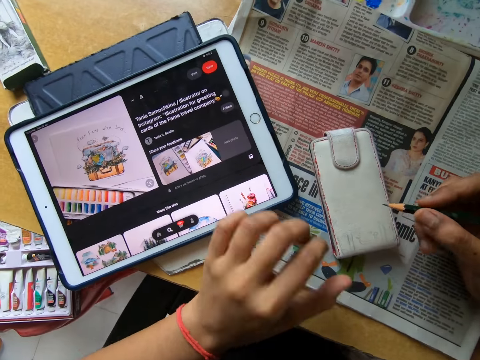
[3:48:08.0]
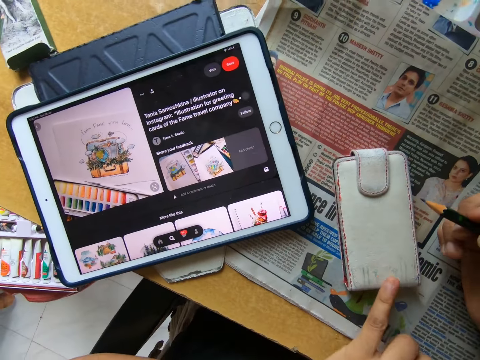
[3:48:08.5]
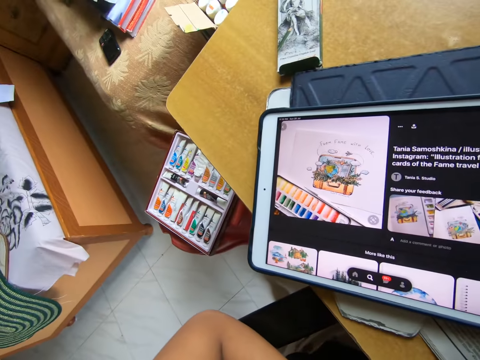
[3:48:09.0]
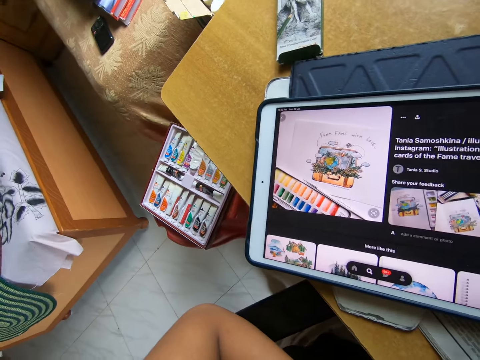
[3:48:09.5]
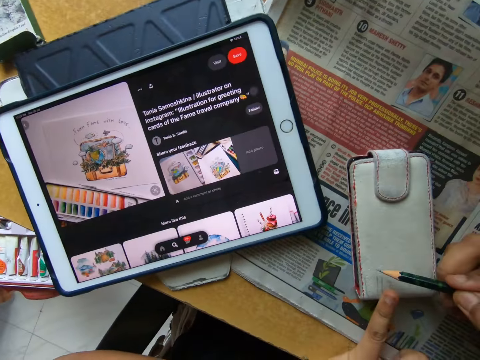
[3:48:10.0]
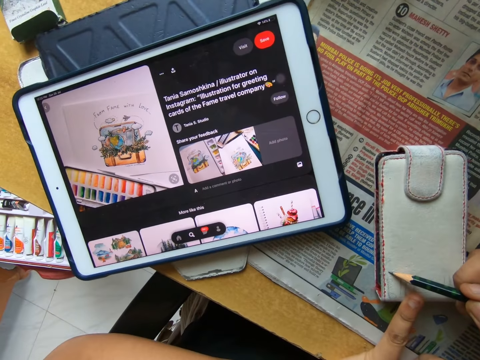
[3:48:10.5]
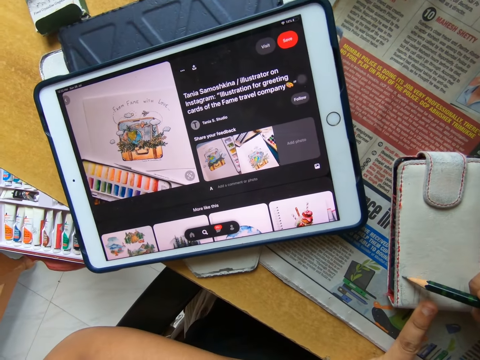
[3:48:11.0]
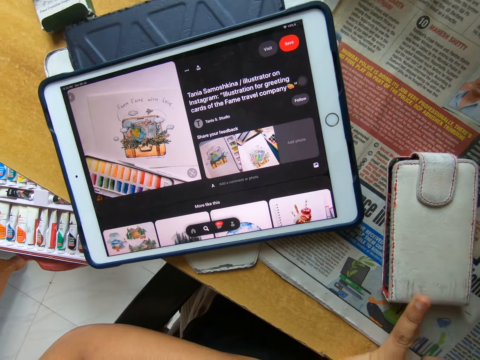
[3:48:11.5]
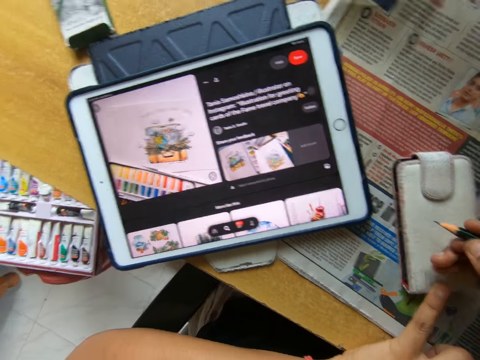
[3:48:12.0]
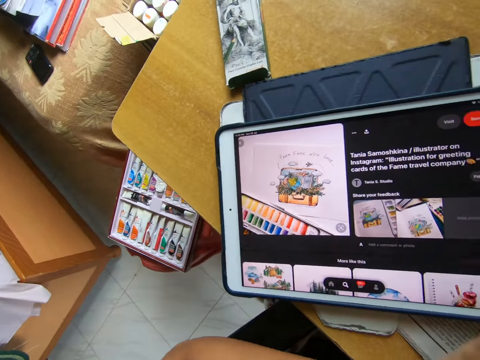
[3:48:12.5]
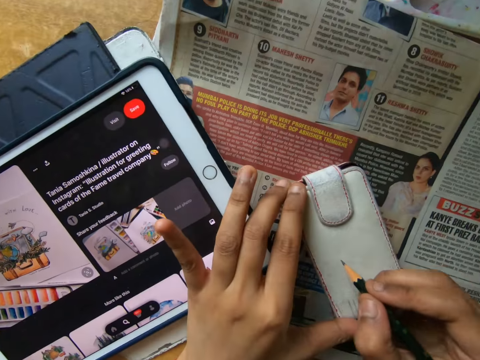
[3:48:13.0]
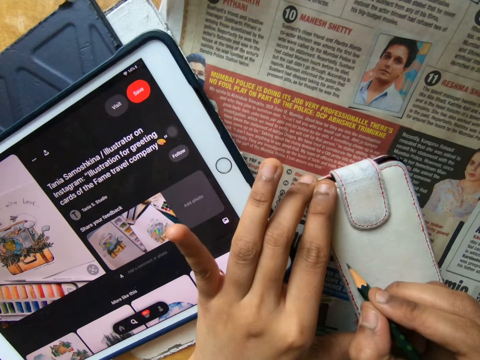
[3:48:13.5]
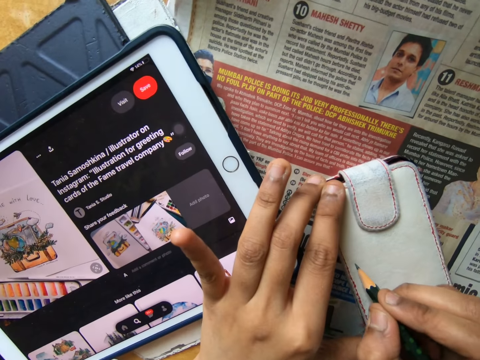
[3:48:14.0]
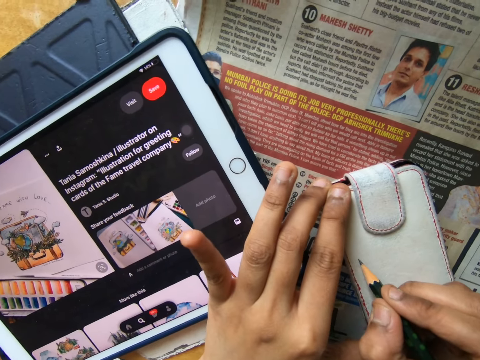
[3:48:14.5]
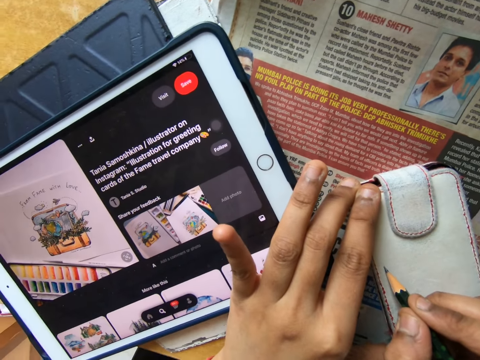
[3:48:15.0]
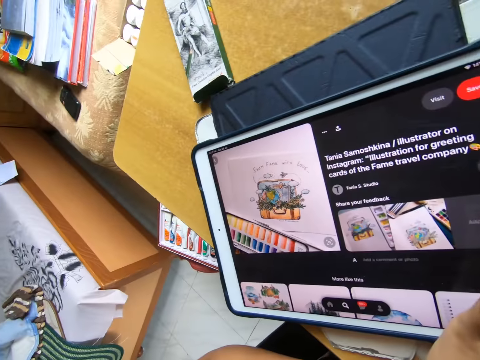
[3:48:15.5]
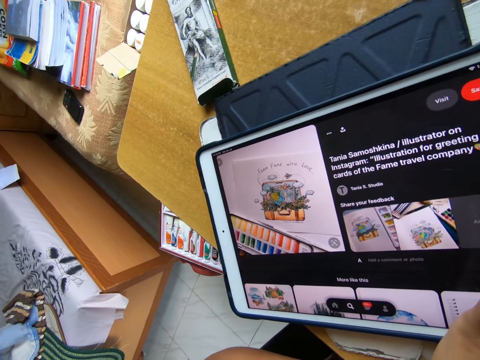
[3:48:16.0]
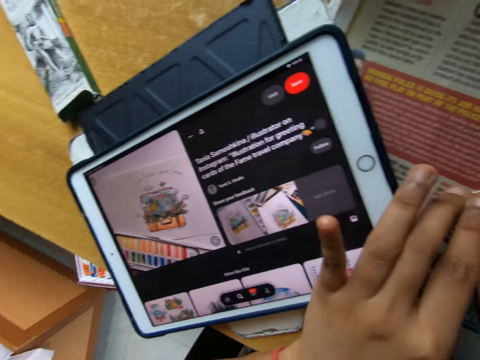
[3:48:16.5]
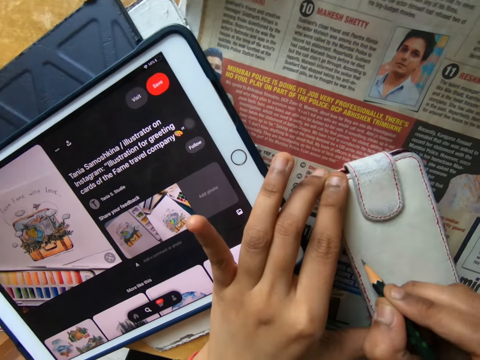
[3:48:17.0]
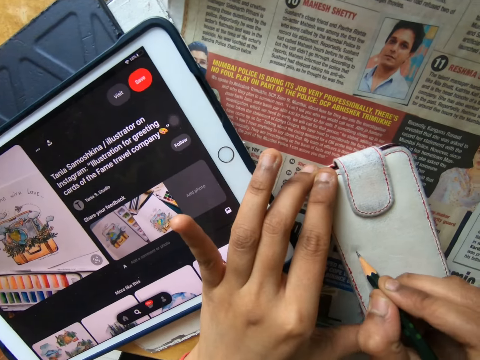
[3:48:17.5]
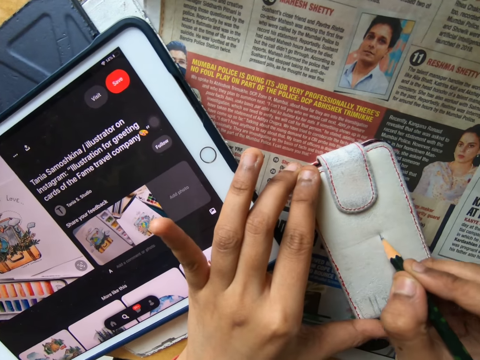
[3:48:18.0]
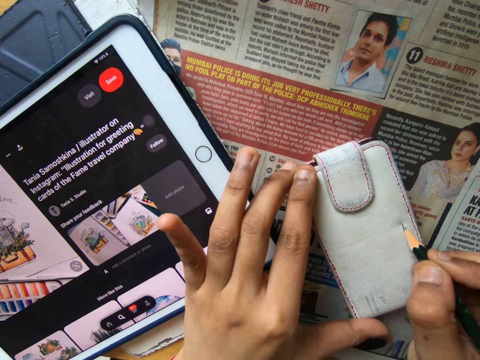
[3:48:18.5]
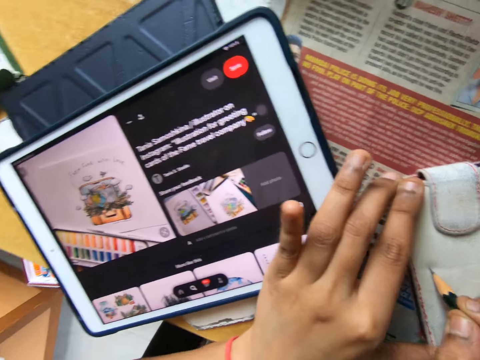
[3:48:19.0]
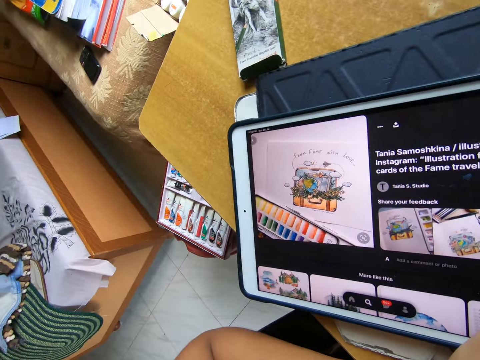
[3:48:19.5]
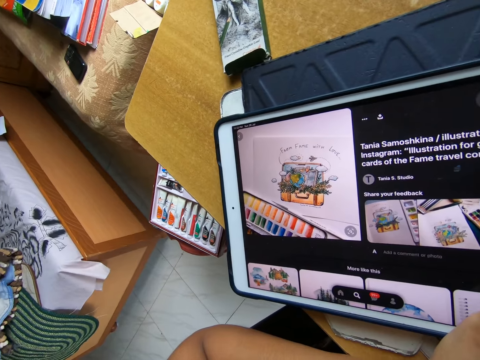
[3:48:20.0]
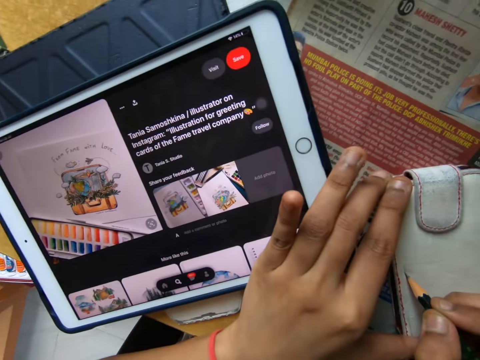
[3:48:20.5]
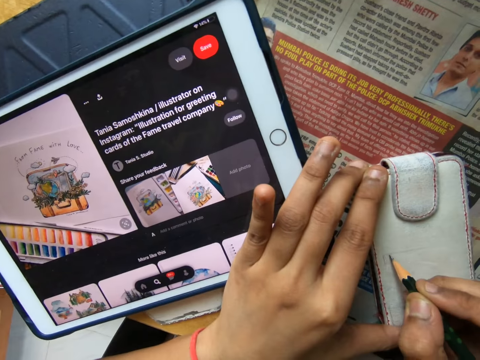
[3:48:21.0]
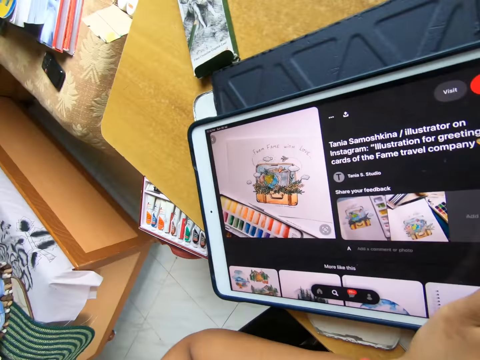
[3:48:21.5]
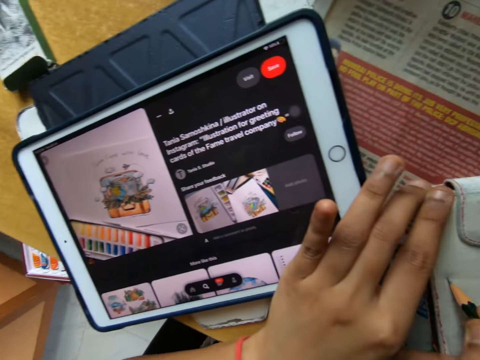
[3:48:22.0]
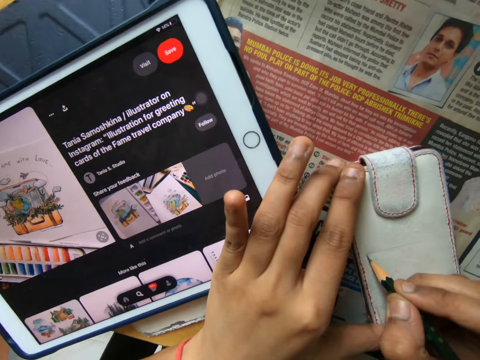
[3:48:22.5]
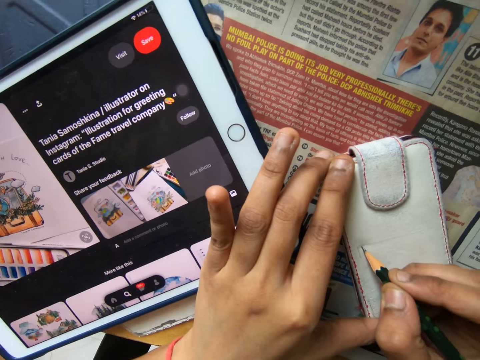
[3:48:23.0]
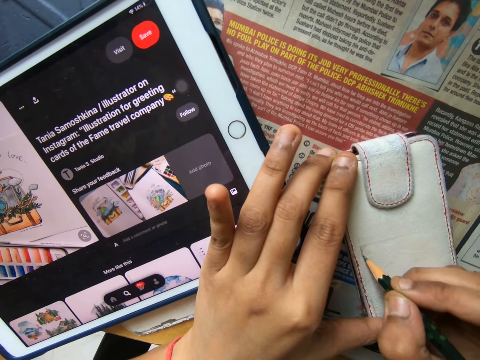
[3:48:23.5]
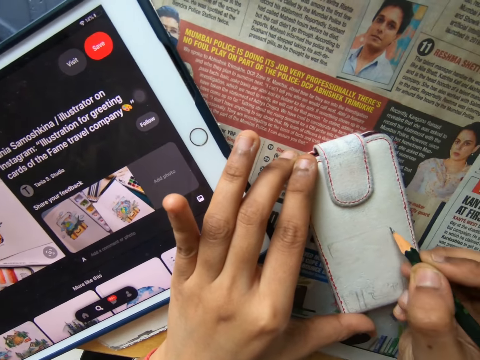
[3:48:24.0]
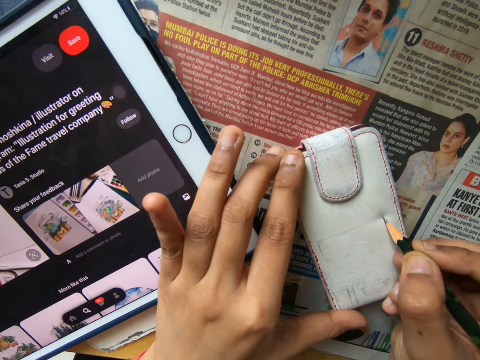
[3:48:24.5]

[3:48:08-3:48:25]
The camera wearer holds a pencil. They look at the tablet. They draw the wallet with the pencil. They look at the tablet. They draw the wallet with the pencil. They look at the tablet. They draw the wallet with the pencil. They look at the tablet. They draw the wallet with the pencil.

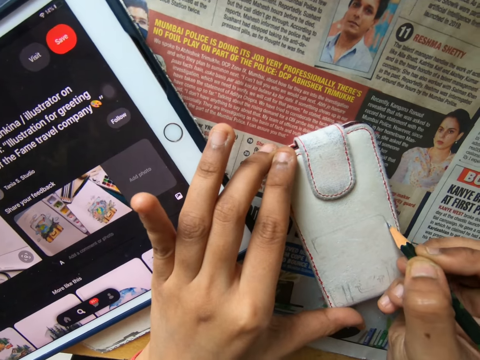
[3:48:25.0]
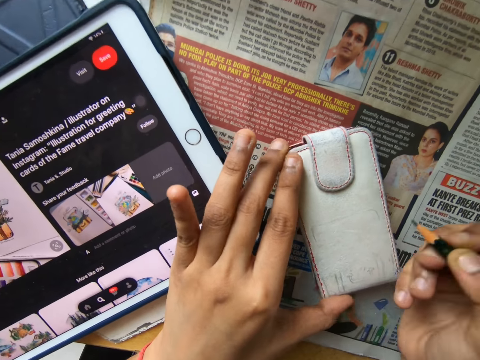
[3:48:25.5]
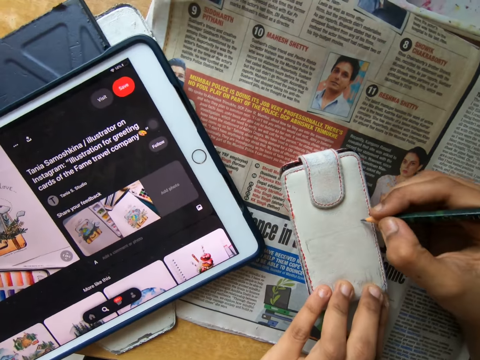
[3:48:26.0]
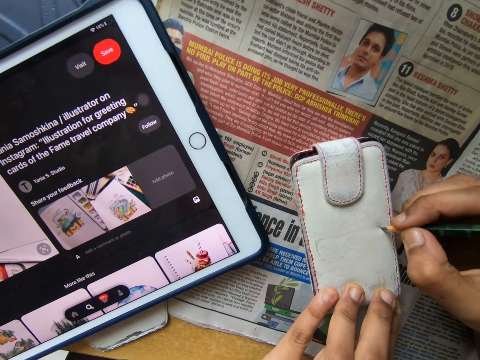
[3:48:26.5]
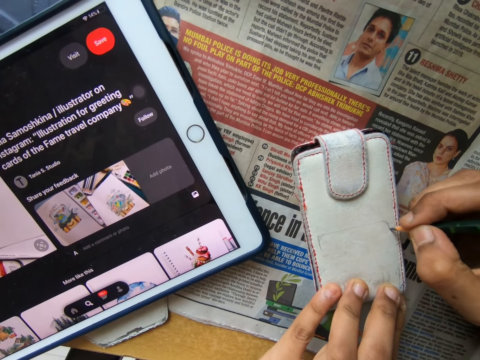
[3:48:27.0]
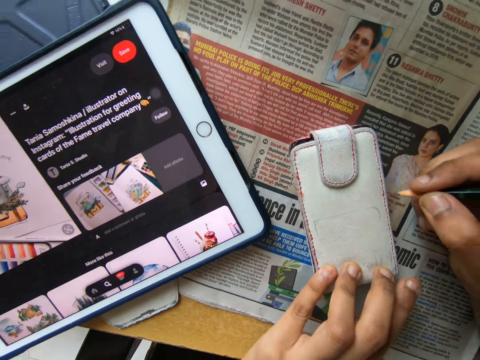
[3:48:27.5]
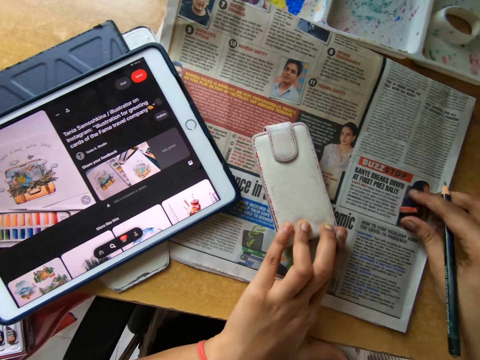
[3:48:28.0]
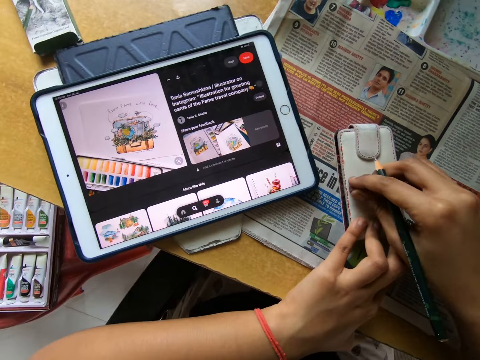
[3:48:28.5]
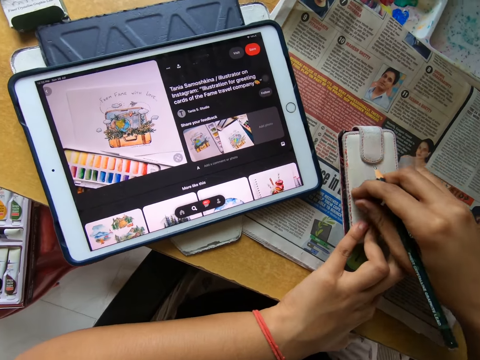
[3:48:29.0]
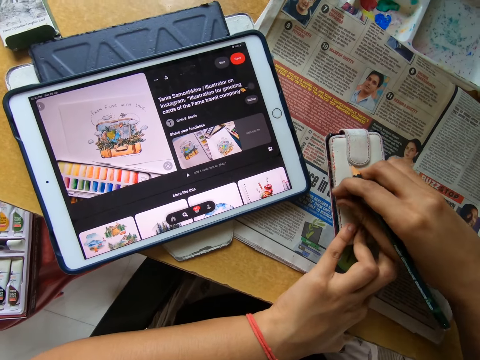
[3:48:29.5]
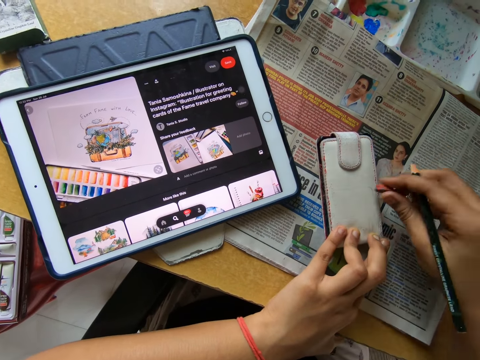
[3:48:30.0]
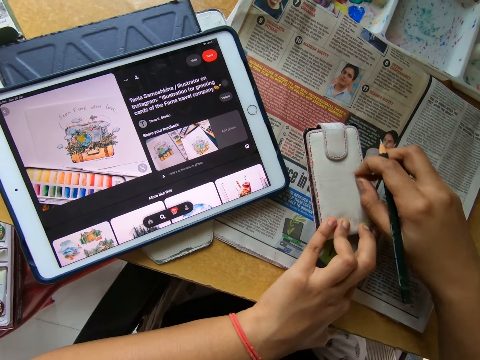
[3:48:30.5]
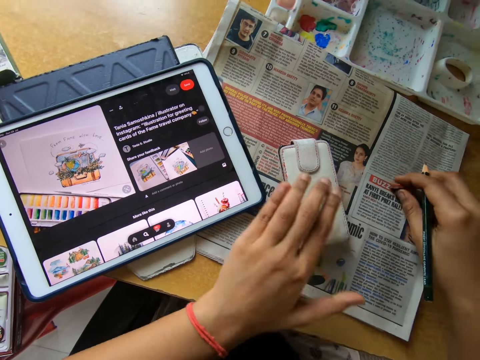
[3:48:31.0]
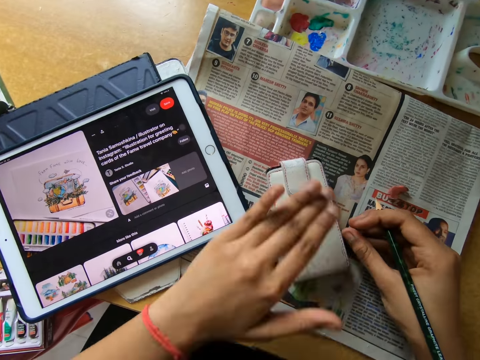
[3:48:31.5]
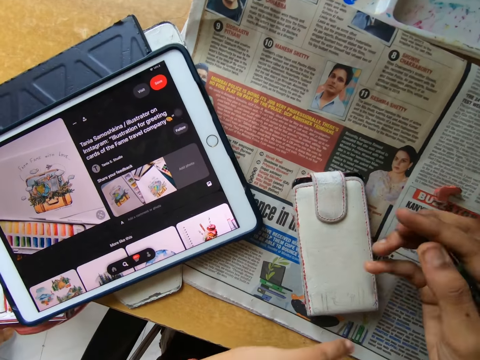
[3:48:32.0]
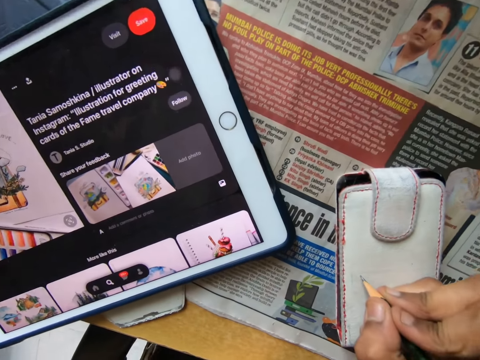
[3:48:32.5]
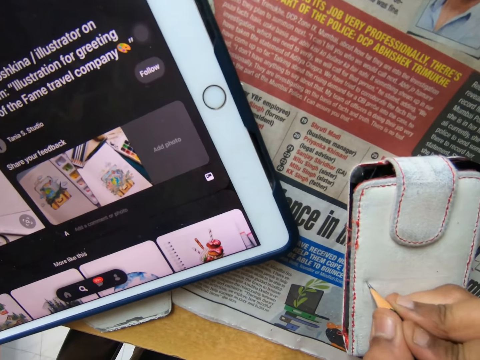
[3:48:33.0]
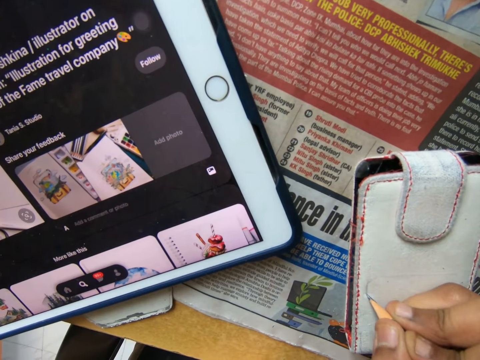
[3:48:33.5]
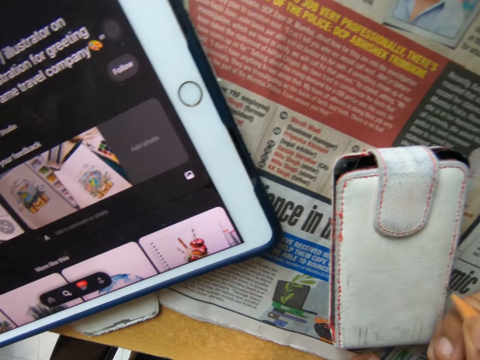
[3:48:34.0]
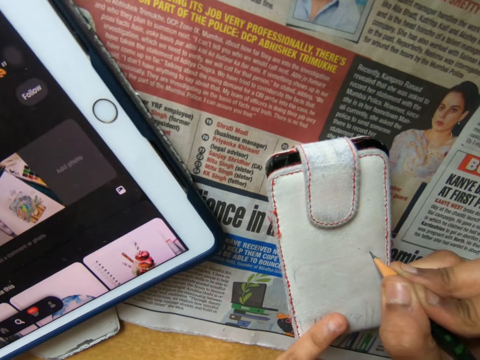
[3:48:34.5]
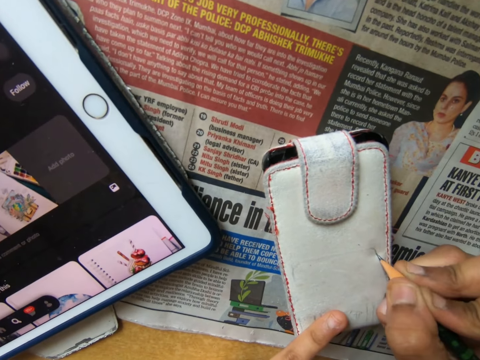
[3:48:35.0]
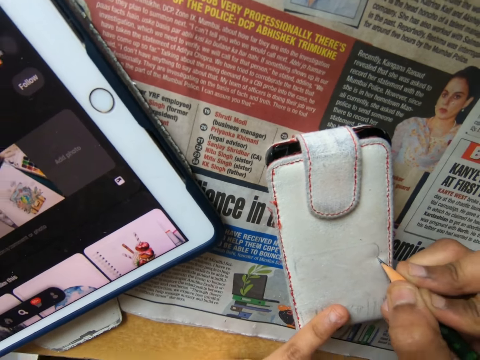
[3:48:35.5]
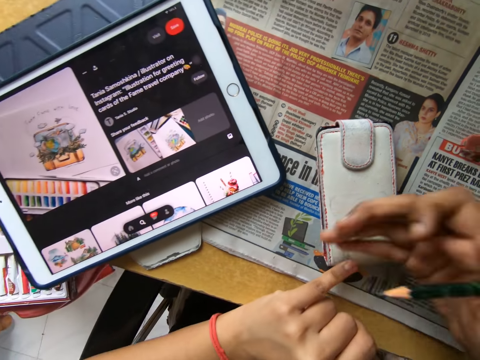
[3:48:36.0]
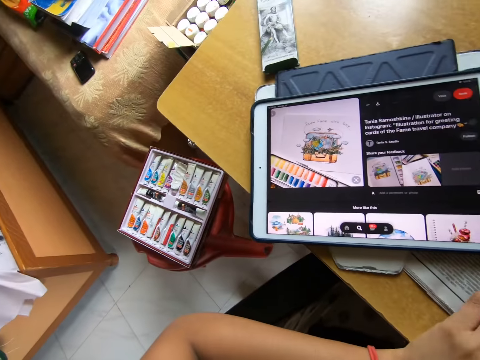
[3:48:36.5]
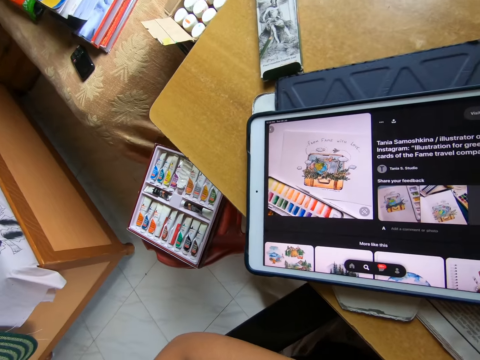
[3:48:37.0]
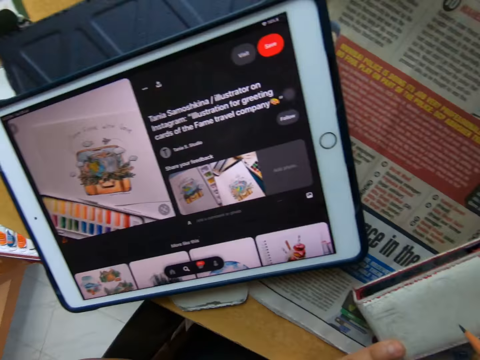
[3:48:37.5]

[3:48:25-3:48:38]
The camera wearer picks up the eraser from the table with his right hand. He cleans the drawing on the phone pouch or wallet with the eraser in his right hand. He drops the eraser in his right hand on the table. He wipes the wallet with his hand. He draws an image from the tablet on the table on the phone pouch on the table with the pencil in his right hand. He wipes the wallet with his hand. He looks at the tablet.
